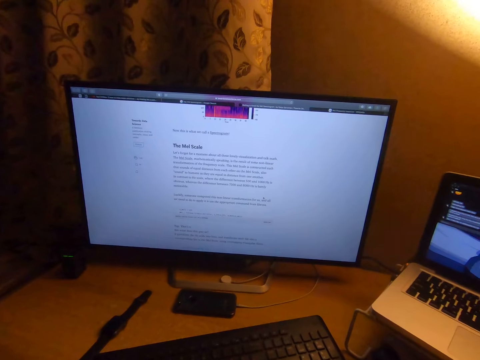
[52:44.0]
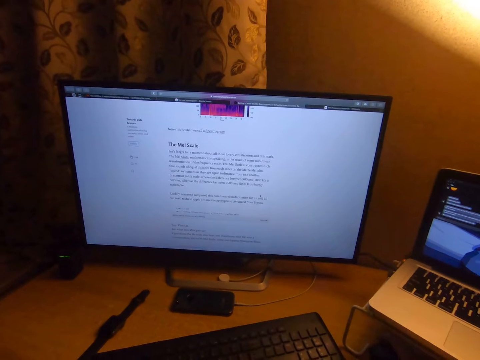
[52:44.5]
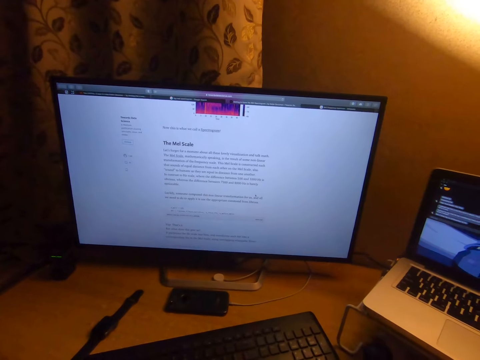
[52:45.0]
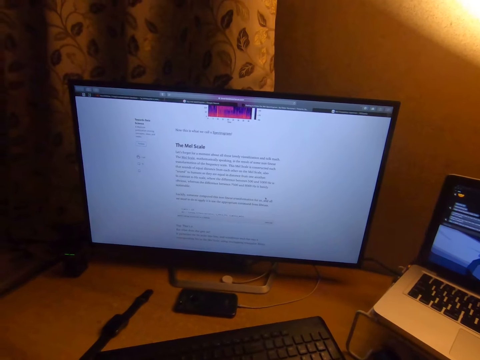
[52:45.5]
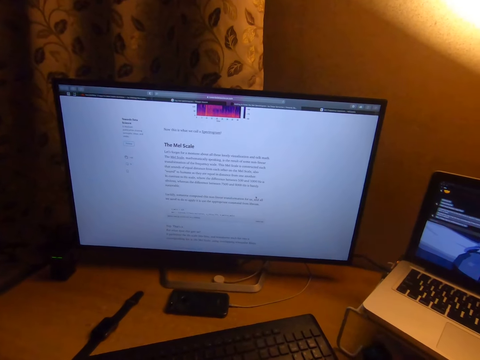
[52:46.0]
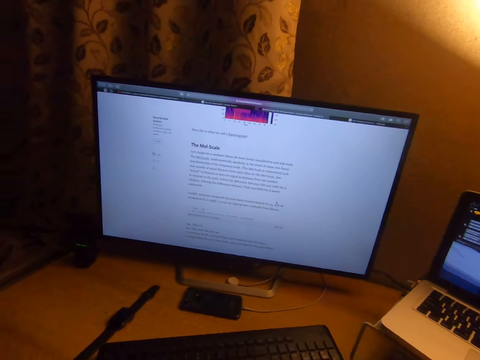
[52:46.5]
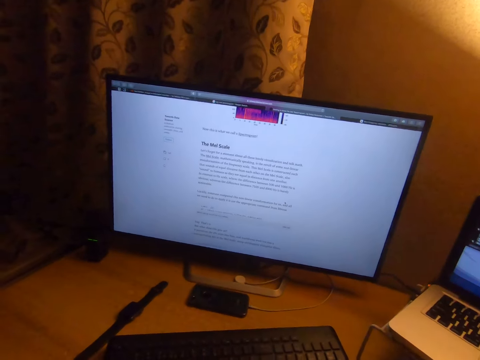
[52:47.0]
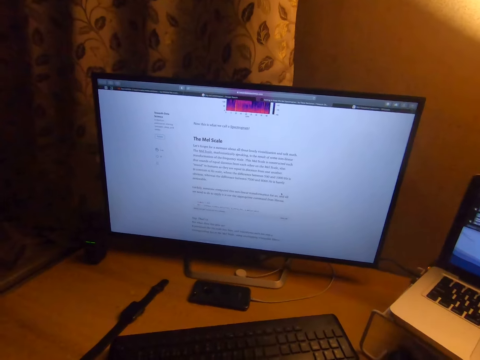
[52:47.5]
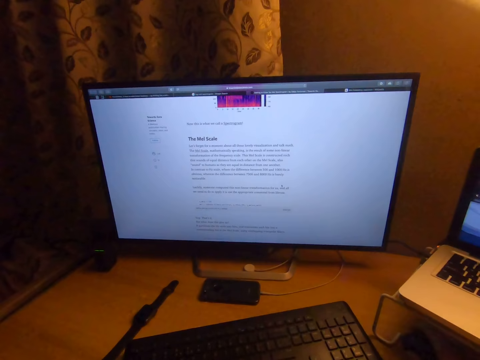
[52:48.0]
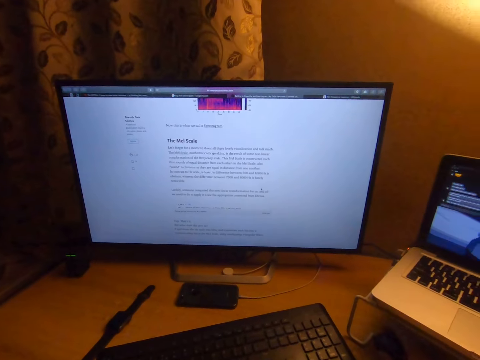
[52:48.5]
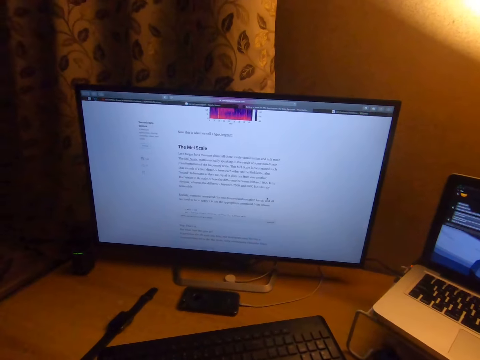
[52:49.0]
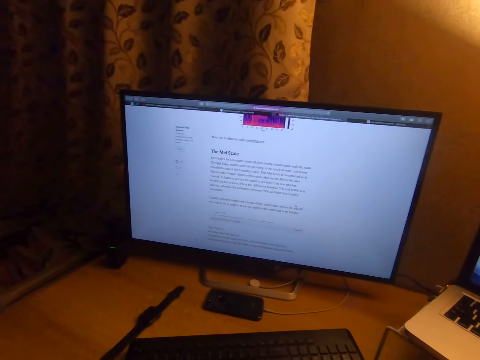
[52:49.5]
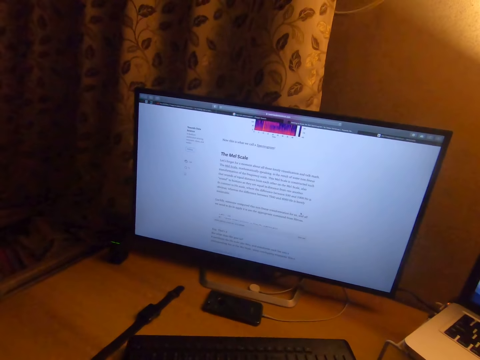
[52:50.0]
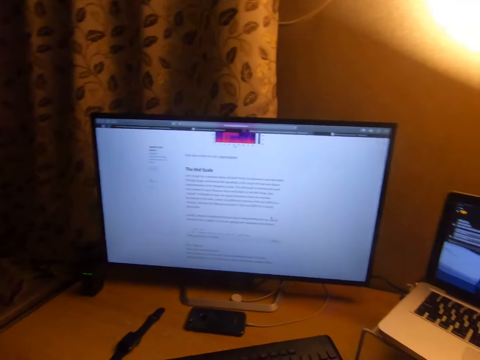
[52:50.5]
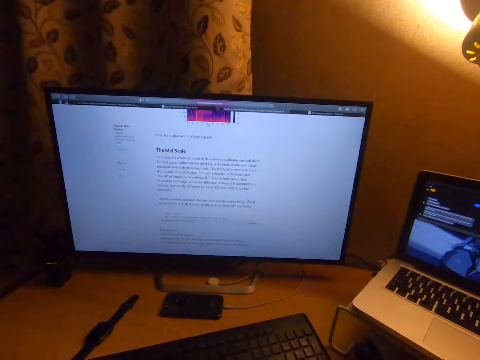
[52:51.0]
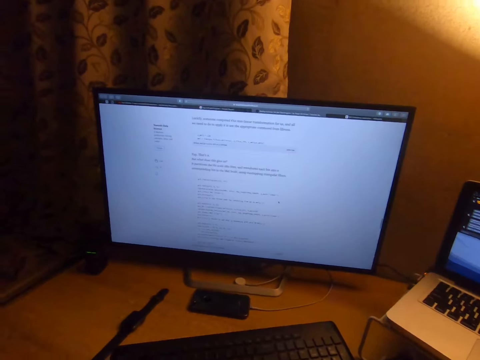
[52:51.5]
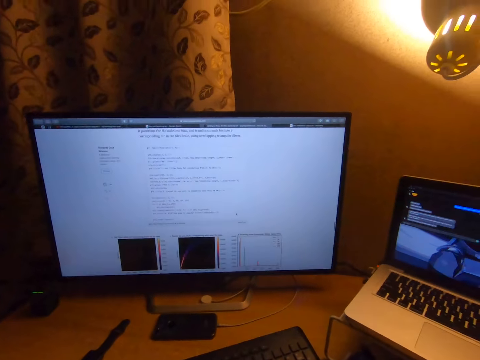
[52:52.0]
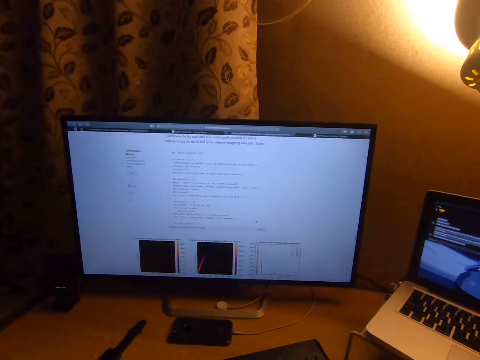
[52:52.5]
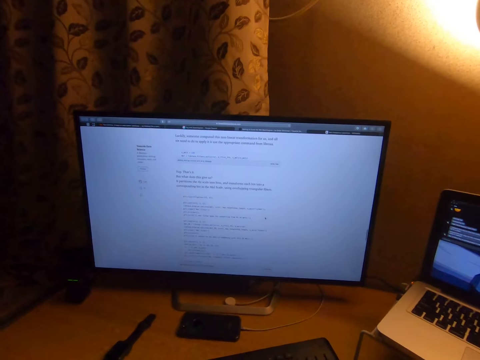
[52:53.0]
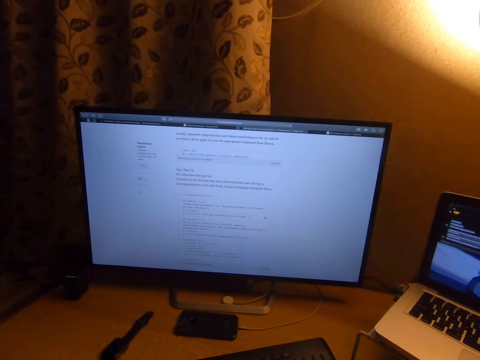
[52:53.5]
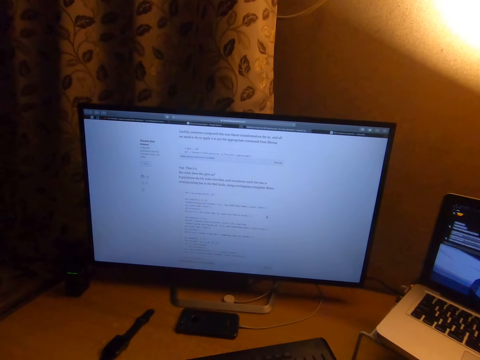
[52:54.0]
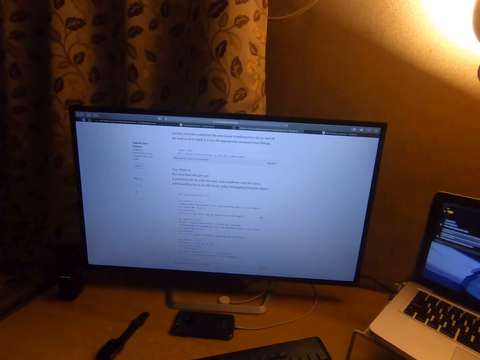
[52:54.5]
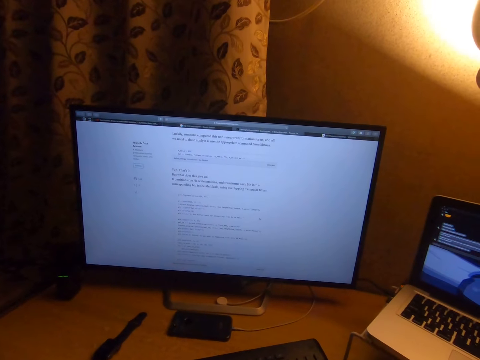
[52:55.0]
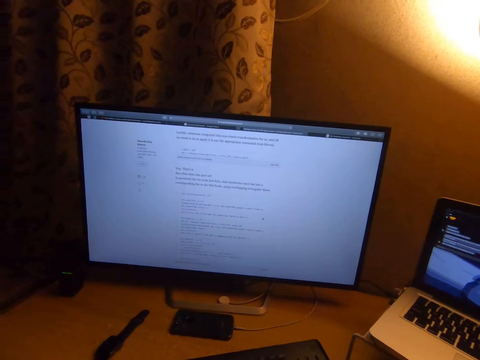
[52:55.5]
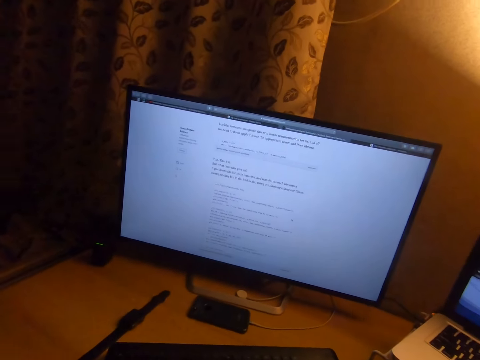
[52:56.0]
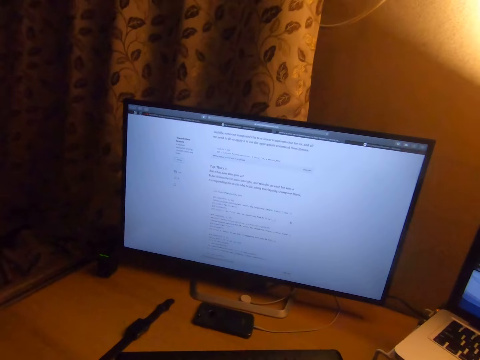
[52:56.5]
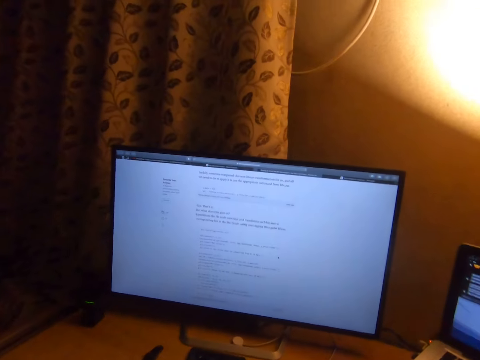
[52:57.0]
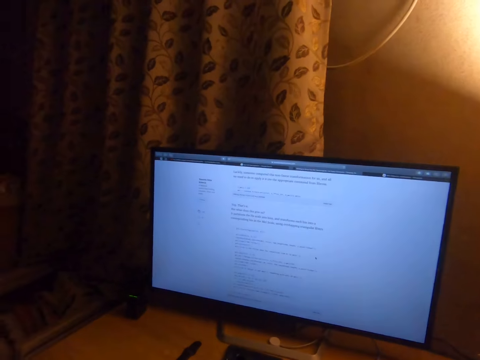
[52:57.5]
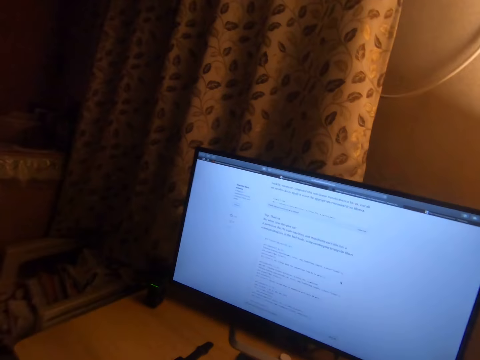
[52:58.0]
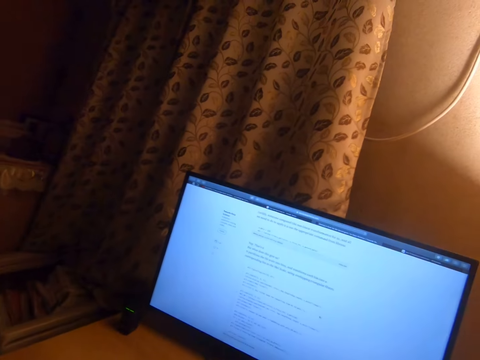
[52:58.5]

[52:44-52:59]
The camera wearer scrolls the computer. They study on the computer.

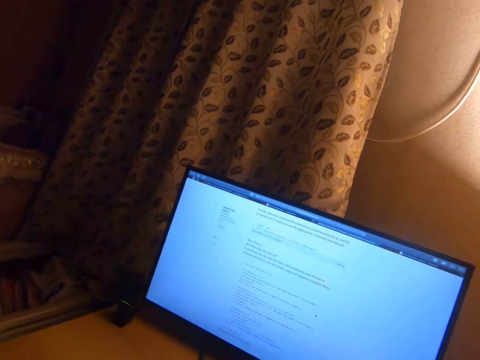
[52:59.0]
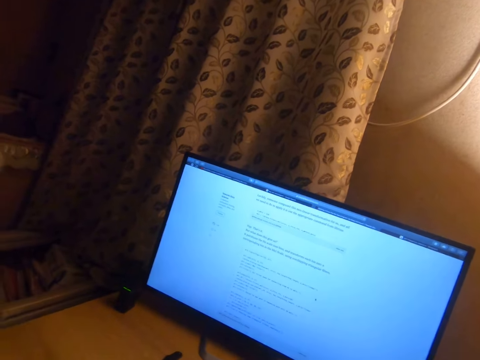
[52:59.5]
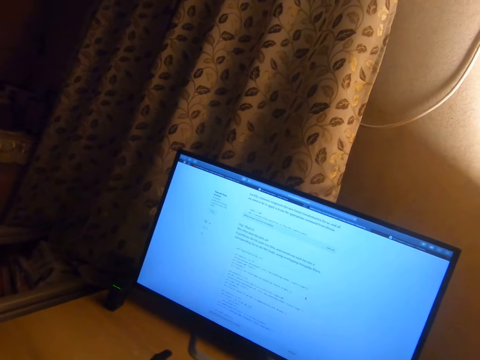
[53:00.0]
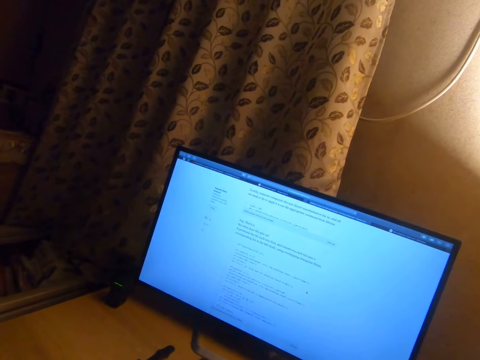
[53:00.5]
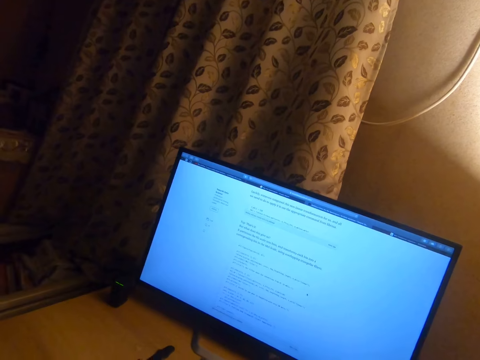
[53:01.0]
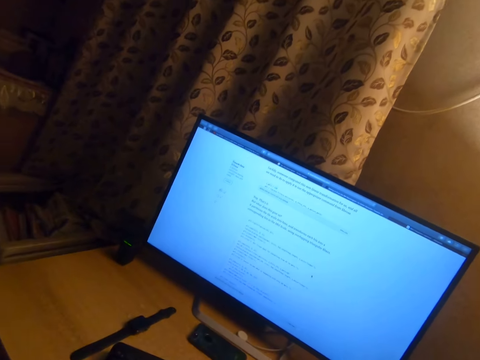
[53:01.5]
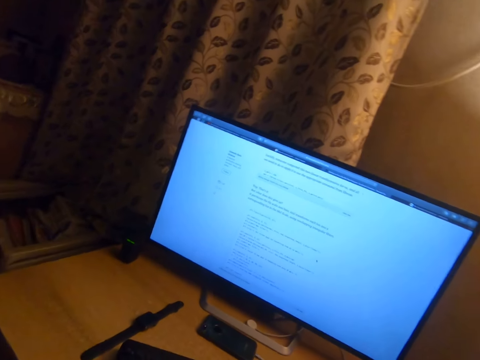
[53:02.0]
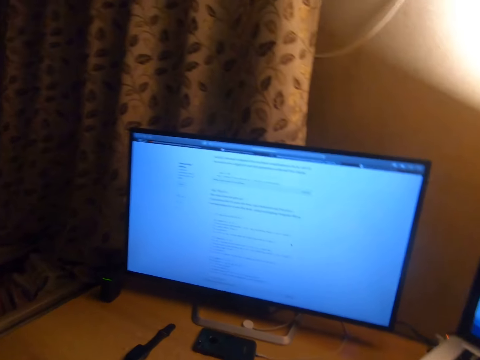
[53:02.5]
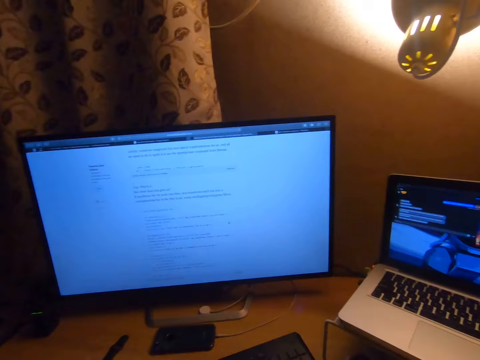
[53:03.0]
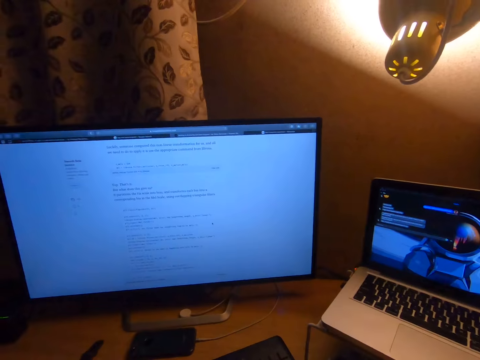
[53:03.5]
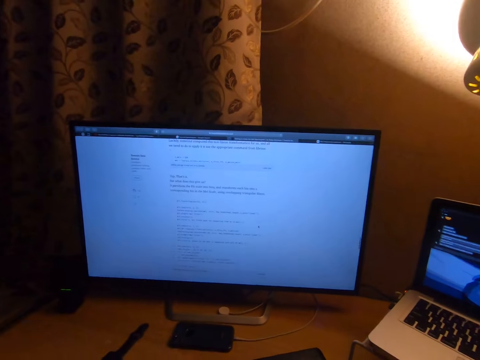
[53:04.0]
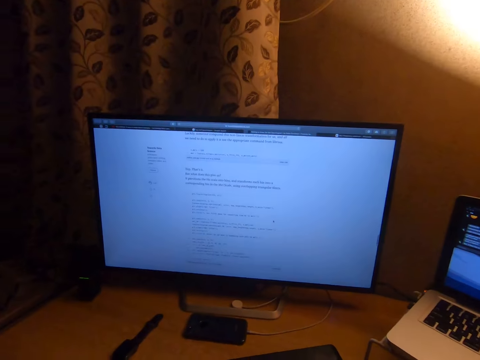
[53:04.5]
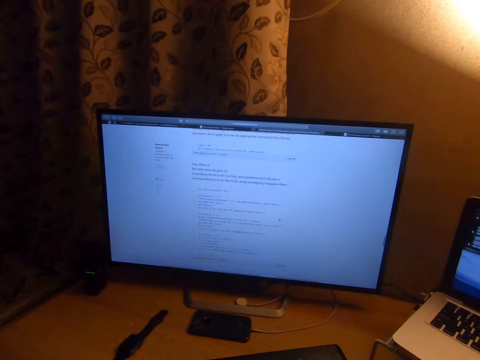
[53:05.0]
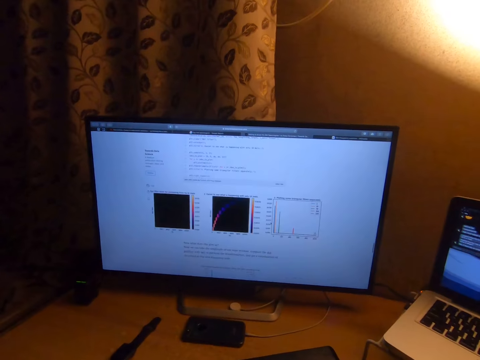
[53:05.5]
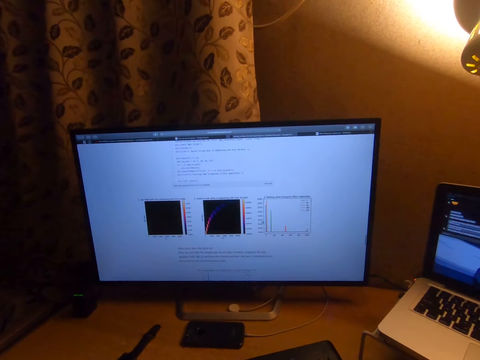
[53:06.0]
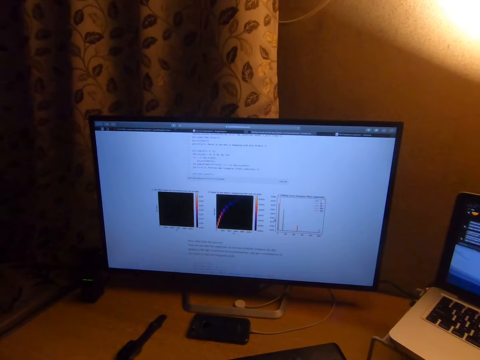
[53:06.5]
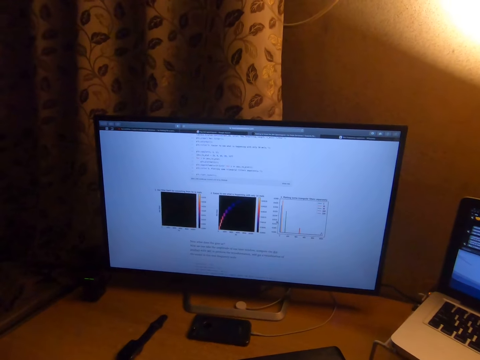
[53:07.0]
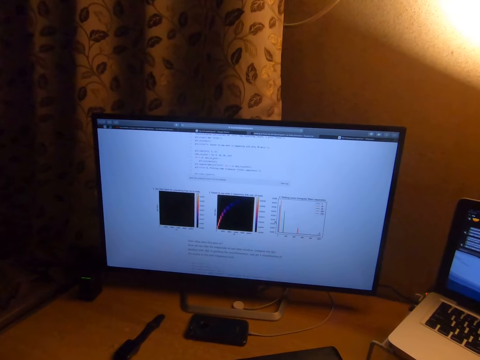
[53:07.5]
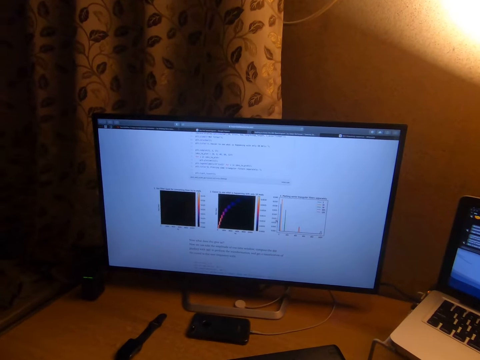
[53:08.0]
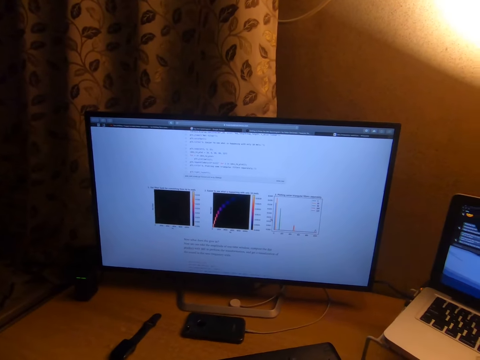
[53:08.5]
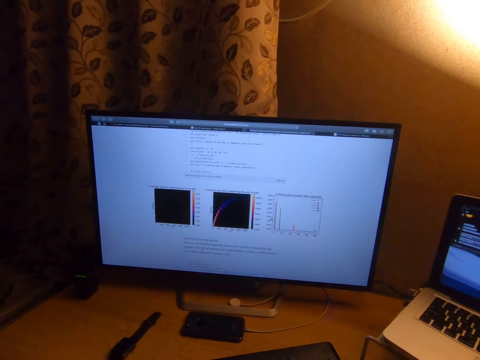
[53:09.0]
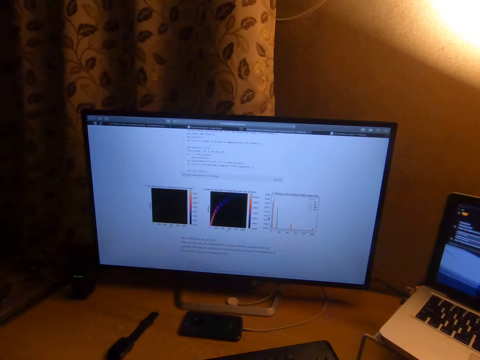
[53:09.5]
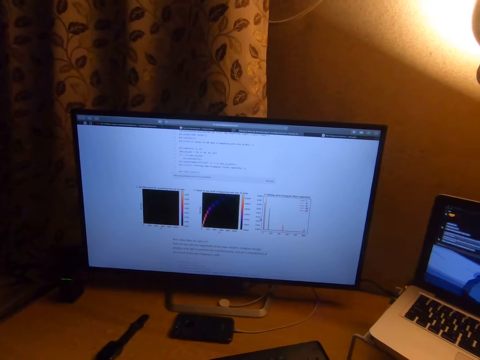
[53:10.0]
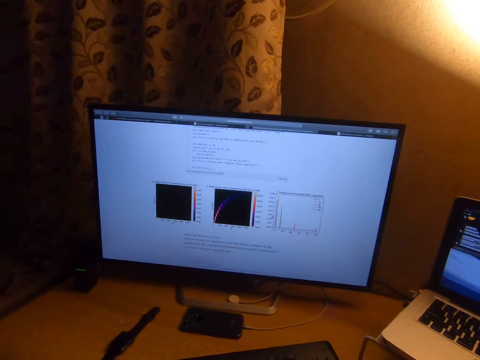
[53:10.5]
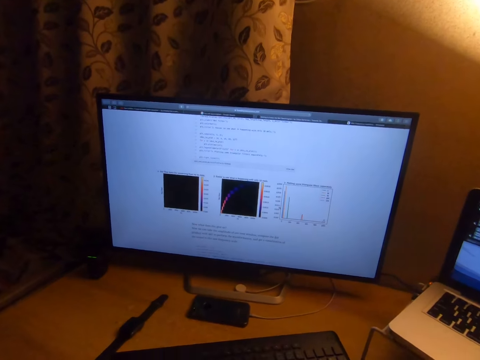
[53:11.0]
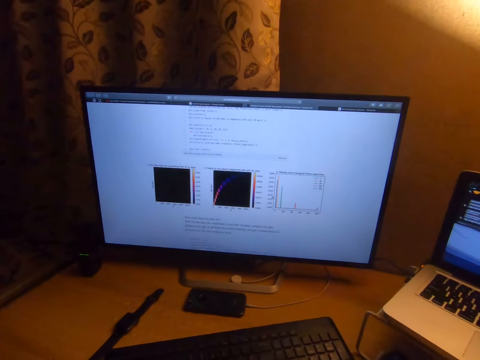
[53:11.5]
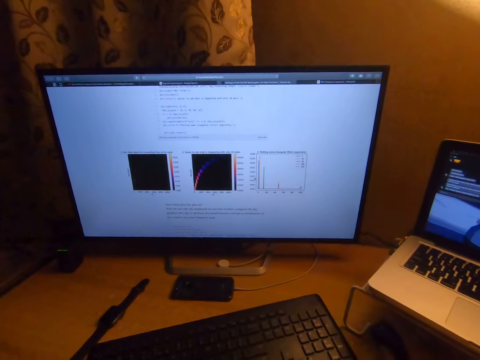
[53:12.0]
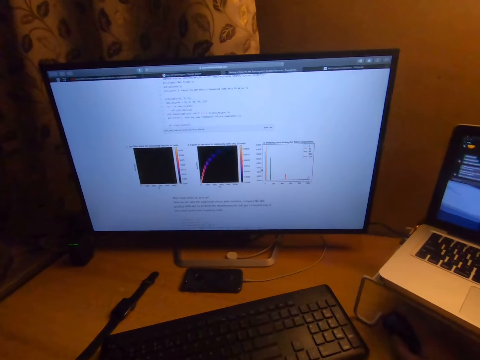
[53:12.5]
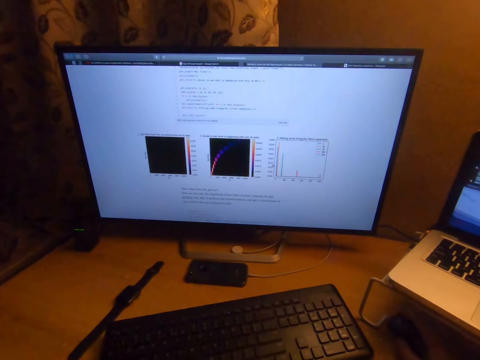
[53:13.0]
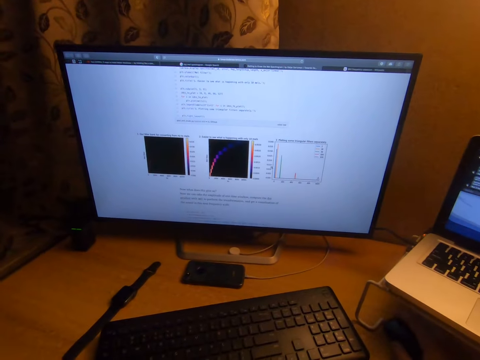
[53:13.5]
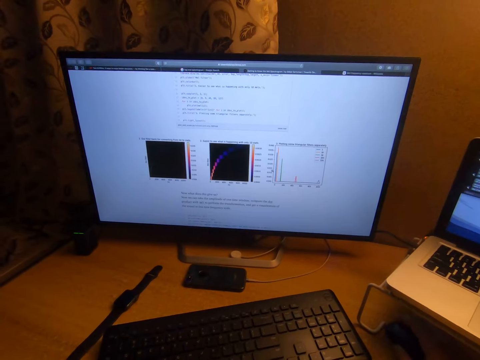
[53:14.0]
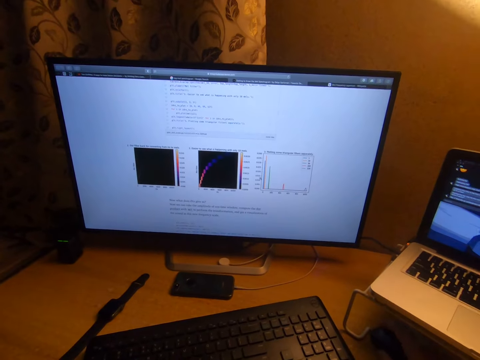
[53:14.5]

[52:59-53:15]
The camera wearer scrolls the computer. They study on the computer.
